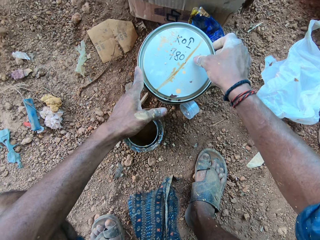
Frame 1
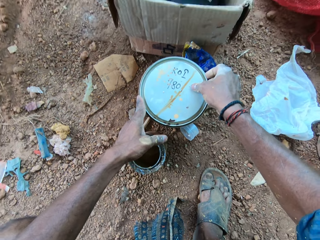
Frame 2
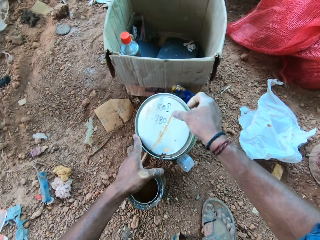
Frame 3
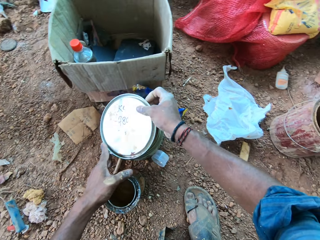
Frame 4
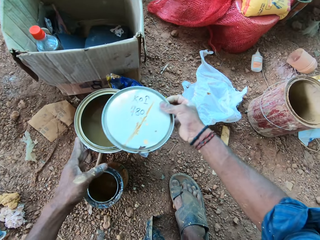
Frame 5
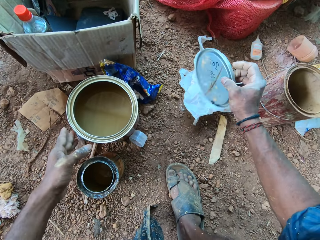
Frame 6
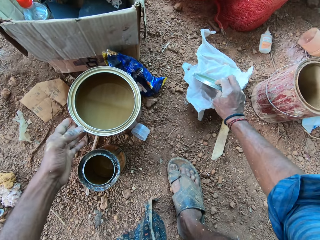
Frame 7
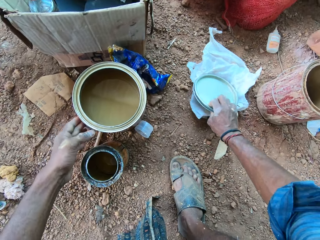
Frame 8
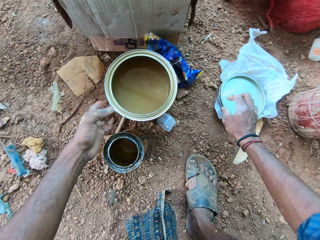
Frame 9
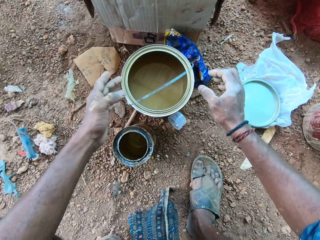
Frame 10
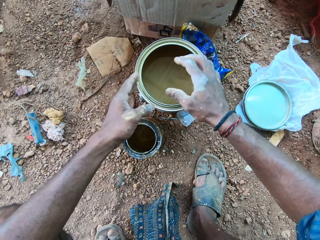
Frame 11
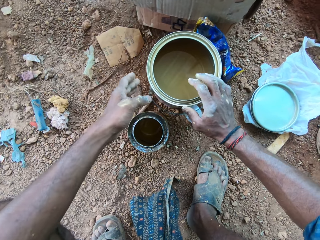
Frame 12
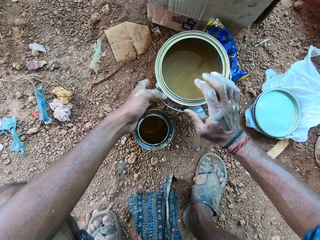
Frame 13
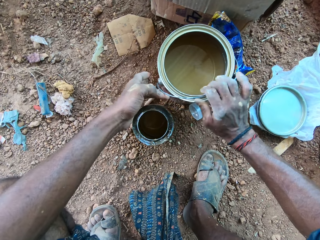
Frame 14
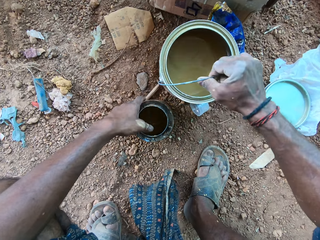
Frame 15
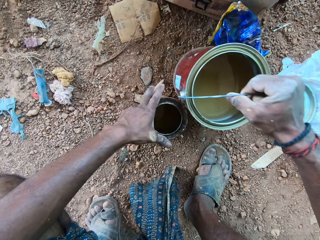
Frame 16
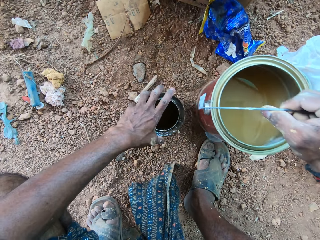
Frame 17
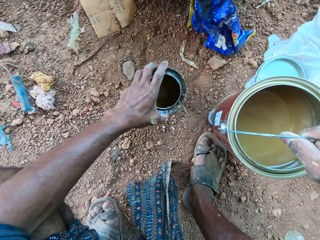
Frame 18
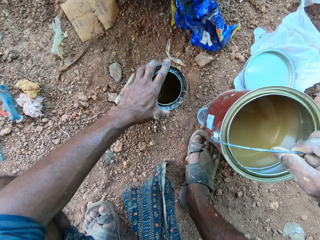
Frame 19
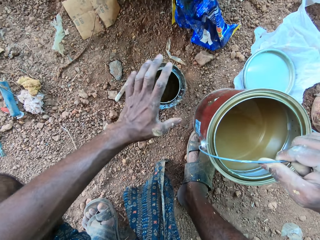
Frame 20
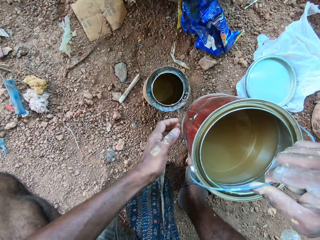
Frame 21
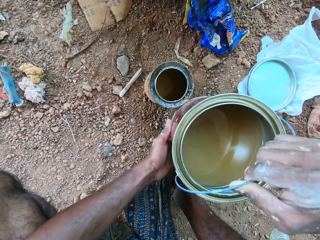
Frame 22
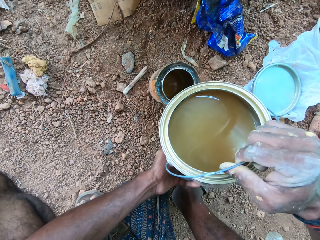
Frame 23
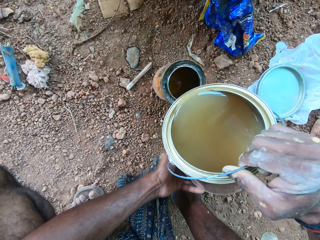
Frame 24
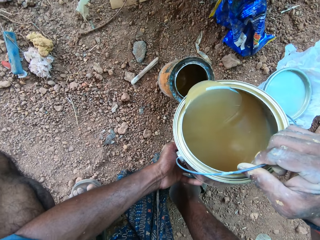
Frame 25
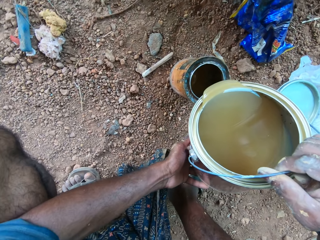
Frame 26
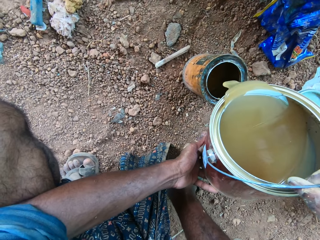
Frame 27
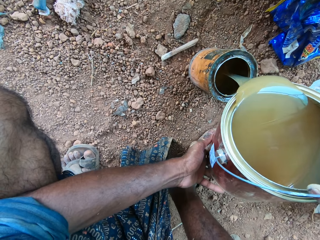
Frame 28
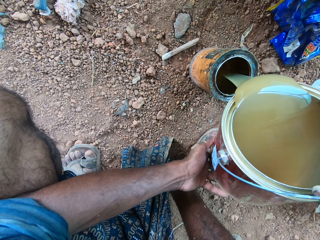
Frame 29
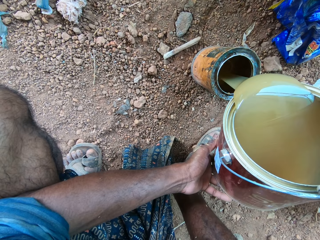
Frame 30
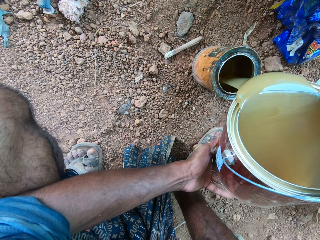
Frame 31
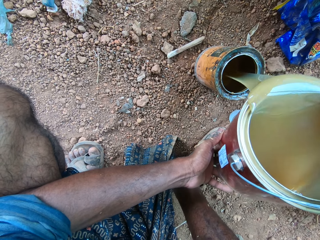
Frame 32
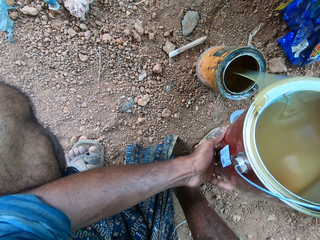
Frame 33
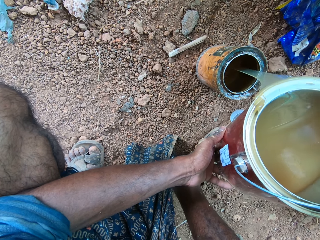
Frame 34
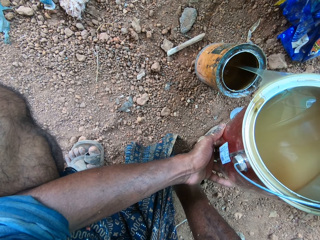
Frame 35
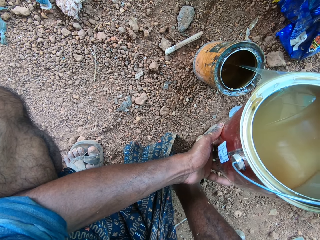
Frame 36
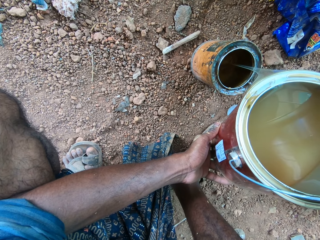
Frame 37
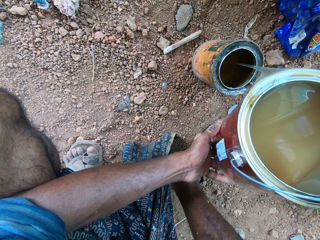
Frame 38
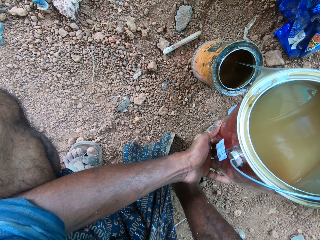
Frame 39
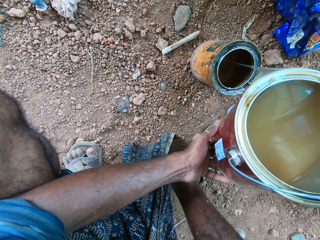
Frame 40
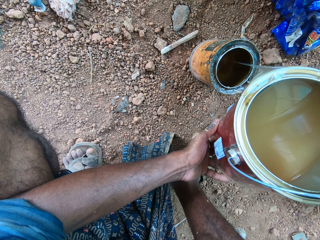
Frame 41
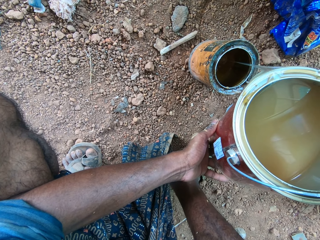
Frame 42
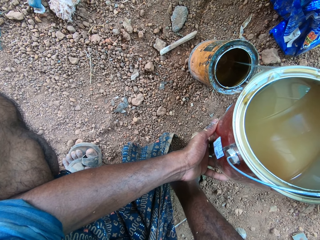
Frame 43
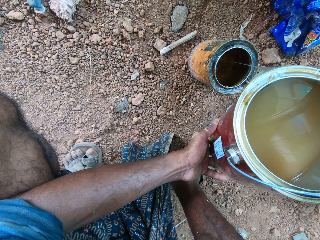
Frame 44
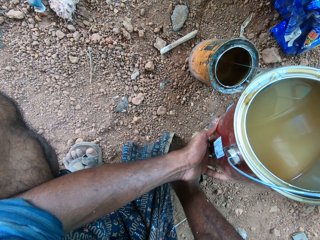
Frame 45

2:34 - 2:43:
The camera wearer removes a lid of a paint container with his right hand. He places the lid on the polythene on the floor with his right hand. He adjusts the handle of the container of paint with his left hand. He picks up the container of paint from the floor with the handle in his right hand. He adjusts the container on the floor with his left hand. He pours paint from the container of paint in his hands into the small container on the floor.

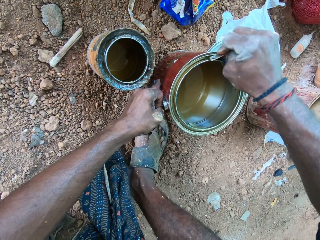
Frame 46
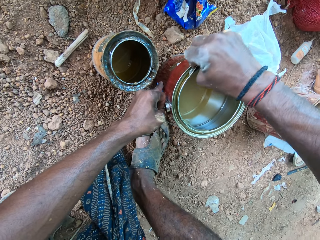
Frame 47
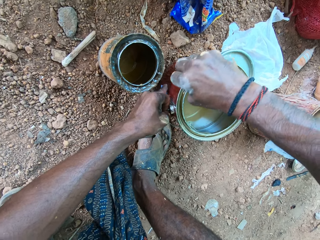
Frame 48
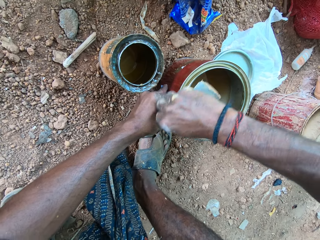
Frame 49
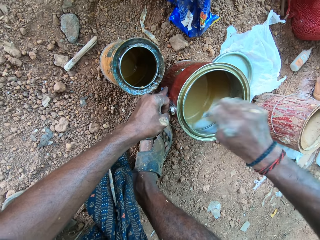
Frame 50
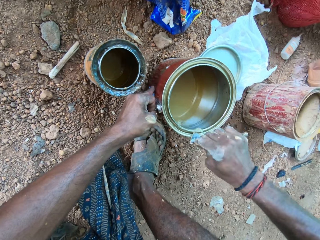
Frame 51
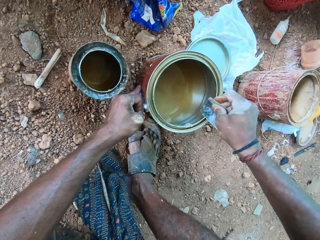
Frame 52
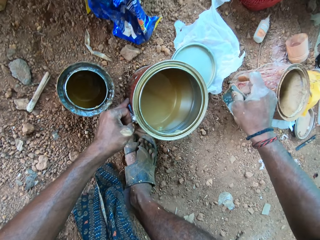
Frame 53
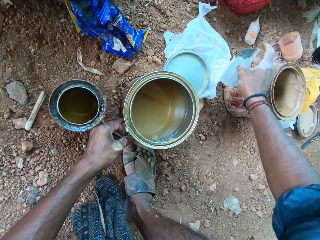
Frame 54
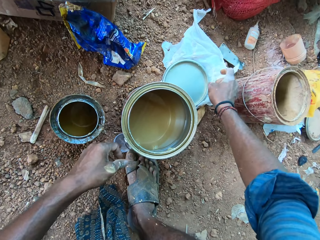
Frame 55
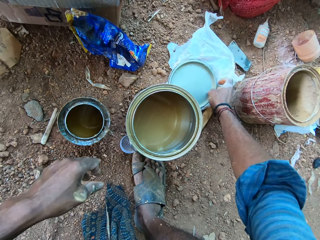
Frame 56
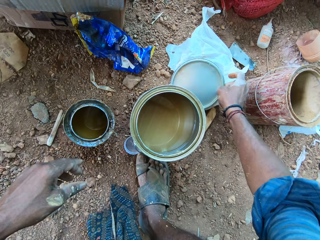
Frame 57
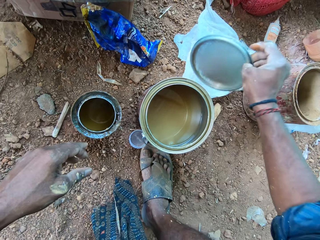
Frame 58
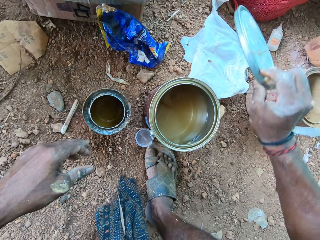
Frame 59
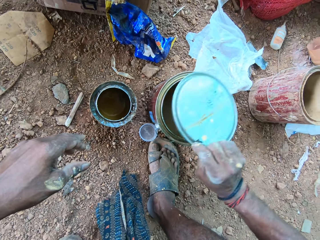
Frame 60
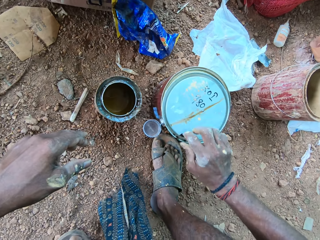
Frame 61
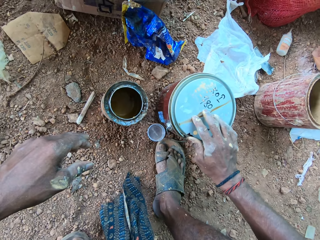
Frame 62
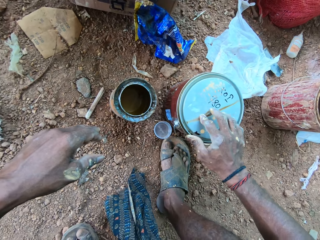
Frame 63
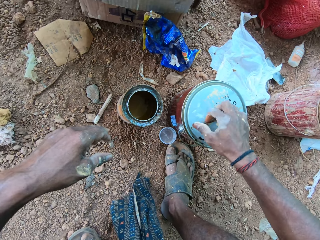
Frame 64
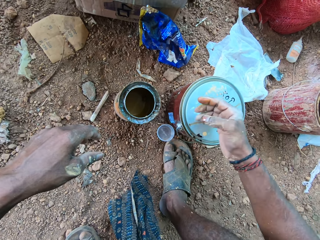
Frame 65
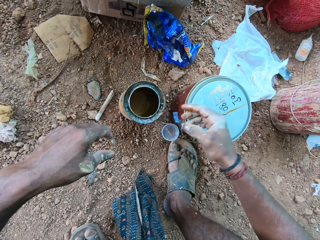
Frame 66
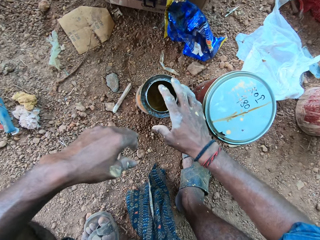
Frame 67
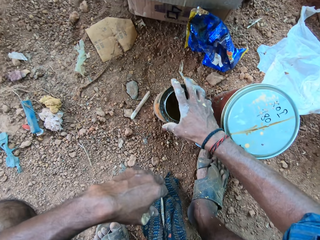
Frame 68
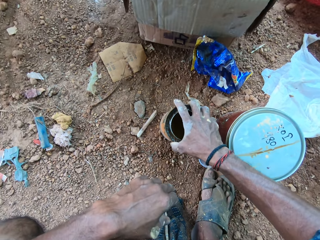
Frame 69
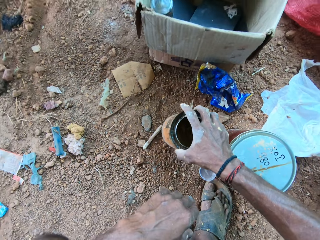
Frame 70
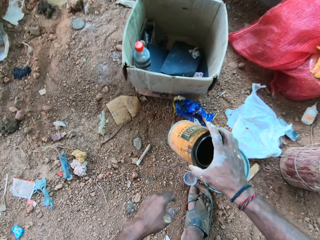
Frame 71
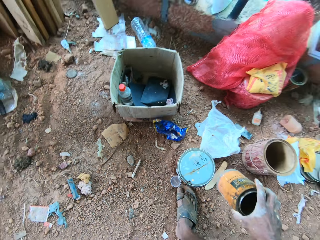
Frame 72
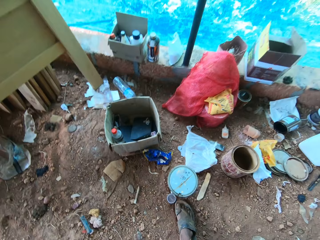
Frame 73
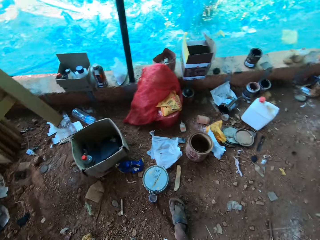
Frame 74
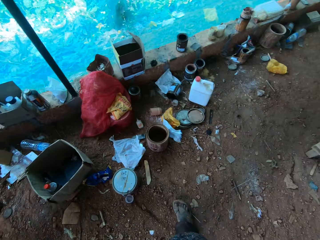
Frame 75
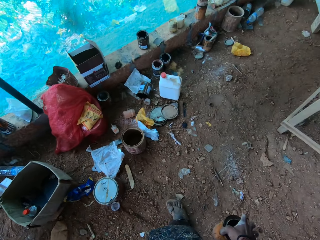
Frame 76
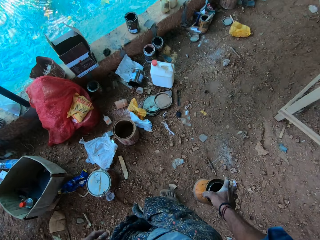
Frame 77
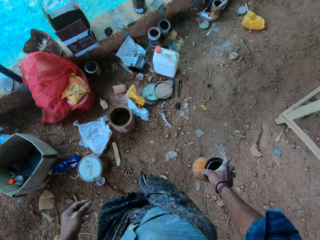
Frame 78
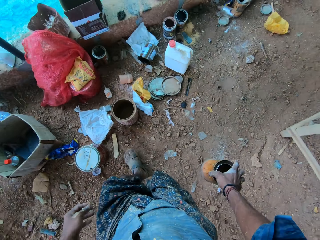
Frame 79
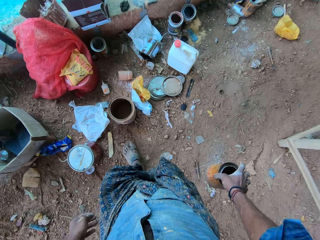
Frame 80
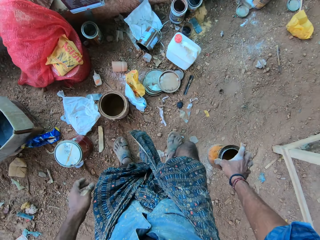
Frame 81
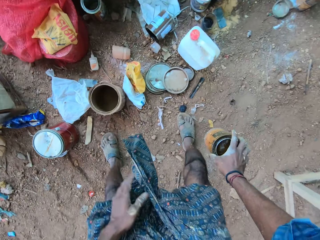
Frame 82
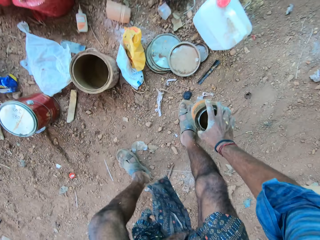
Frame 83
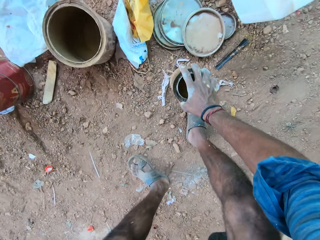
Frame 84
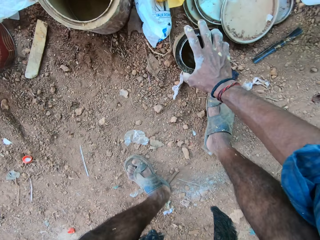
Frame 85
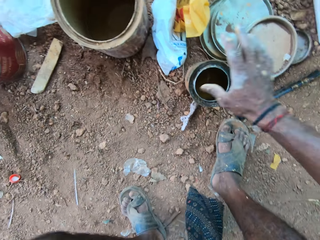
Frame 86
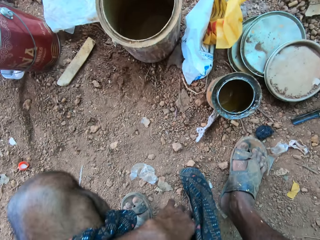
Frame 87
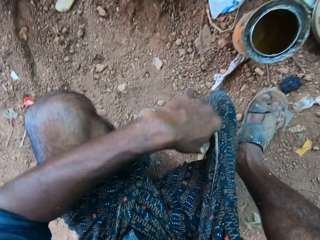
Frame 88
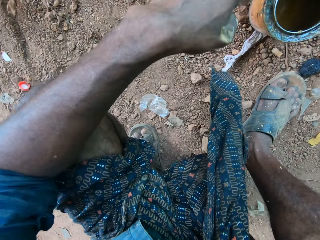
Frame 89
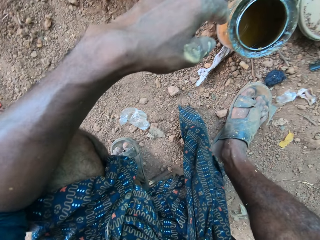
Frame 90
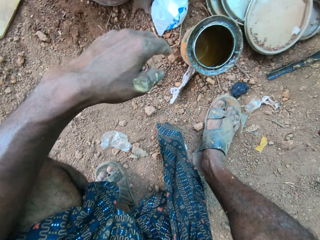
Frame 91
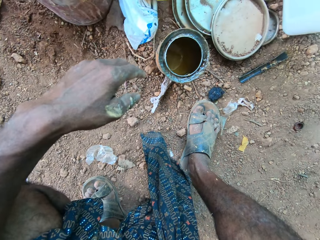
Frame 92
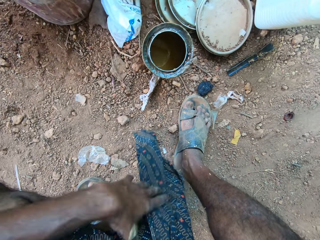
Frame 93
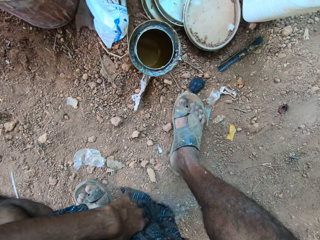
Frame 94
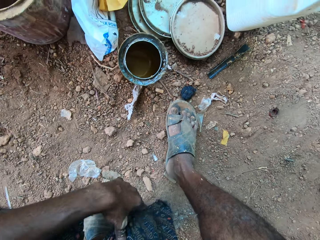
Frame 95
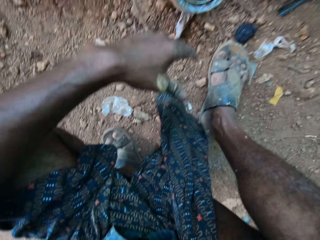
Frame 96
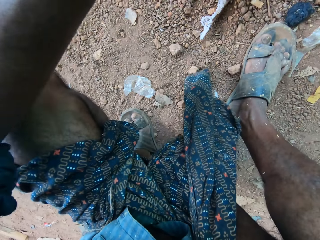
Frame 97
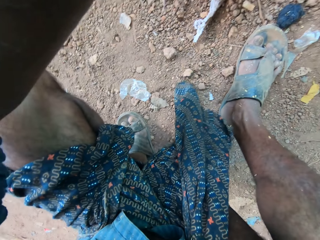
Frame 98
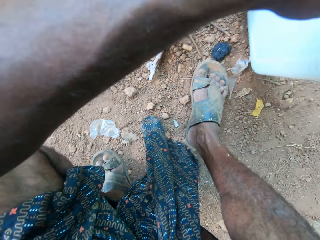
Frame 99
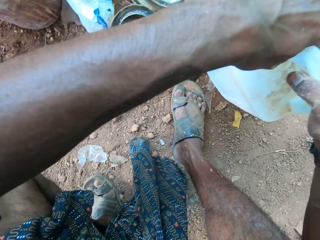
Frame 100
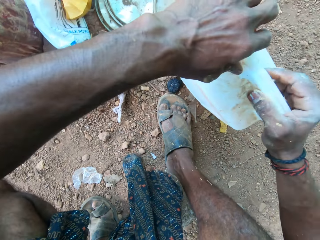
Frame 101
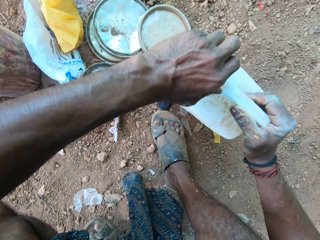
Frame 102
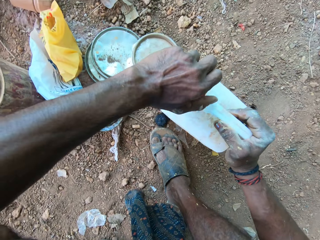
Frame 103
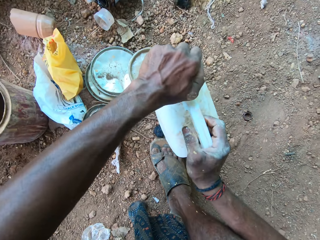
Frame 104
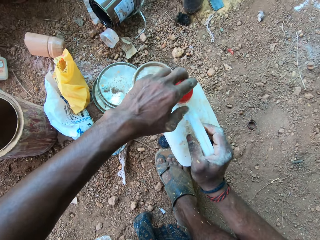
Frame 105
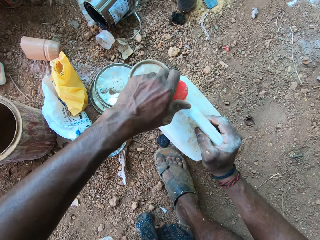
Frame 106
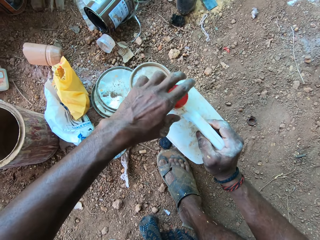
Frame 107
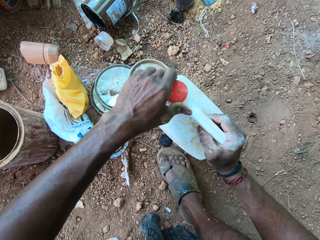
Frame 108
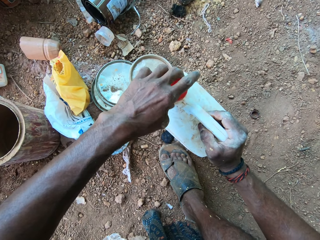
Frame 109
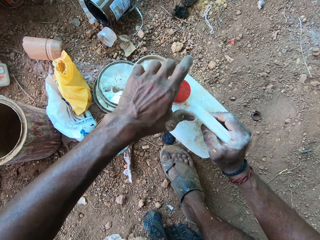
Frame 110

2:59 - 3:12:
The camera wearer takes paint from the tip of the container with the sandpaper in his right hand. He rubs the sandpaper in his right hand on the tip of the container and drops the sandpaper in his right hand on the floor. He picks up the lid of the container of paint with his right hand. He places the lid on the container of paint with his right hand. He picks up the small container on the floor with his right hand. He walks around. He drops the container on the floor with his right hand. He picks up a jerrycan or keg. He removes the lid of the keg with his left hand.
